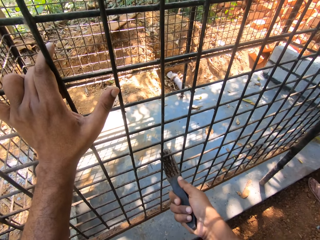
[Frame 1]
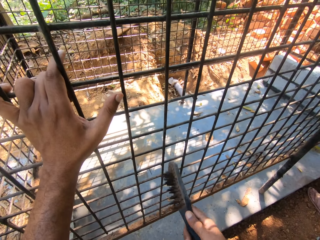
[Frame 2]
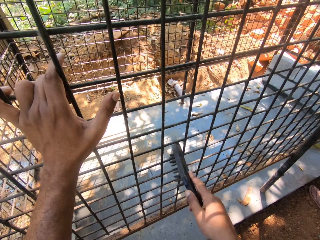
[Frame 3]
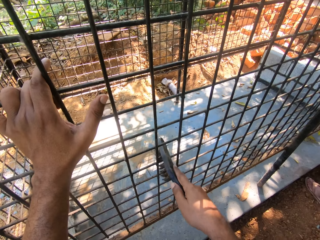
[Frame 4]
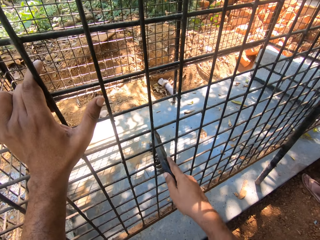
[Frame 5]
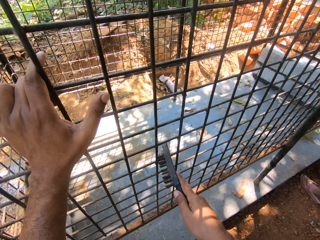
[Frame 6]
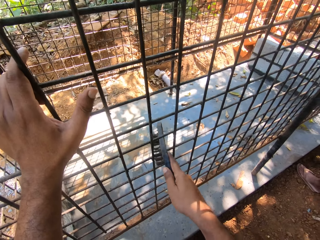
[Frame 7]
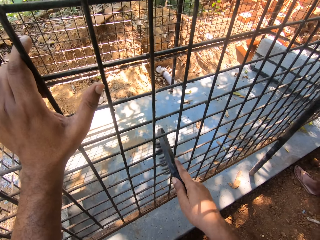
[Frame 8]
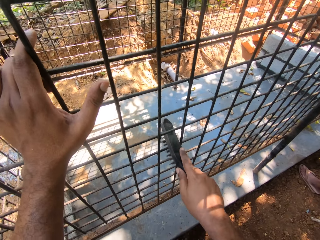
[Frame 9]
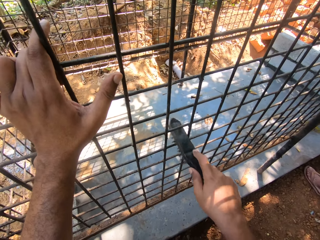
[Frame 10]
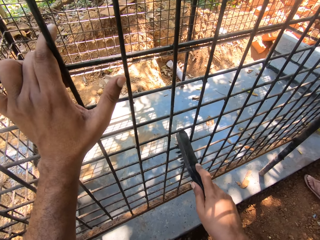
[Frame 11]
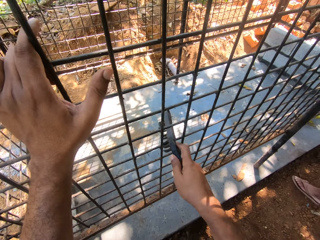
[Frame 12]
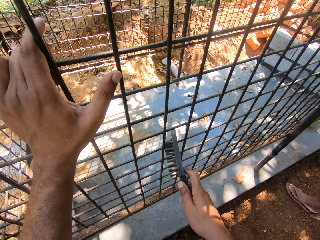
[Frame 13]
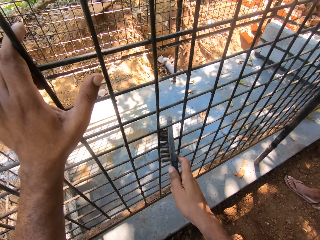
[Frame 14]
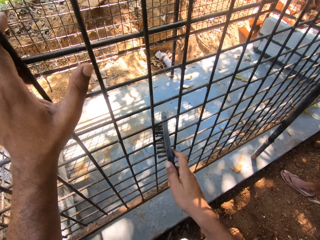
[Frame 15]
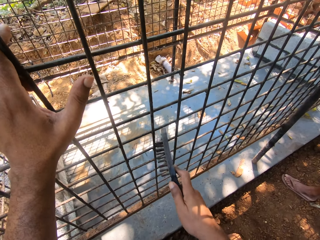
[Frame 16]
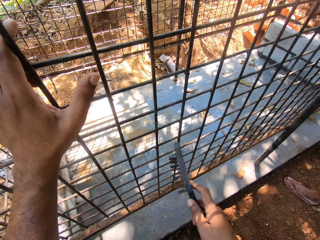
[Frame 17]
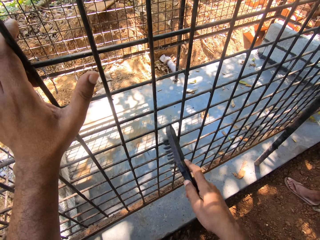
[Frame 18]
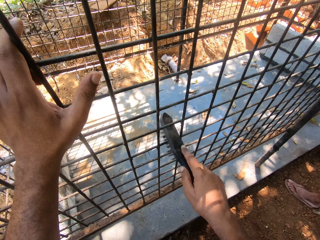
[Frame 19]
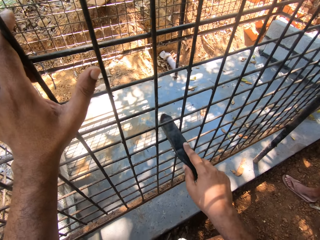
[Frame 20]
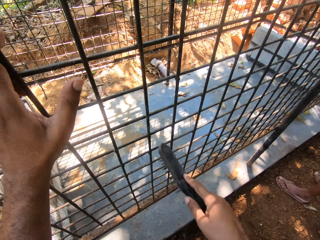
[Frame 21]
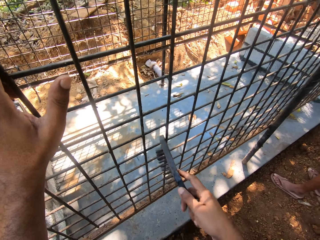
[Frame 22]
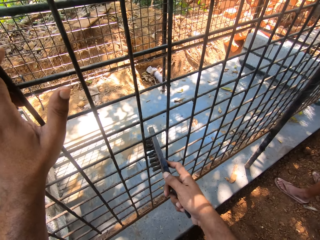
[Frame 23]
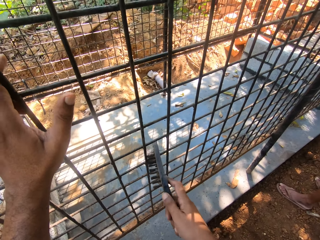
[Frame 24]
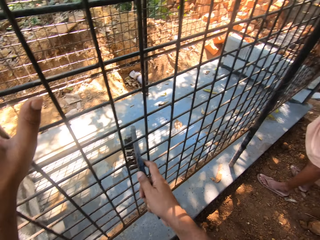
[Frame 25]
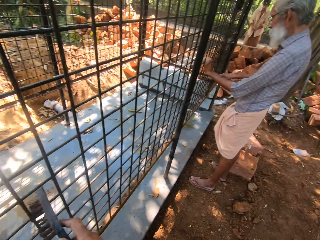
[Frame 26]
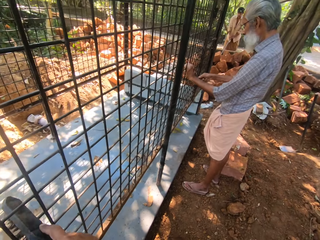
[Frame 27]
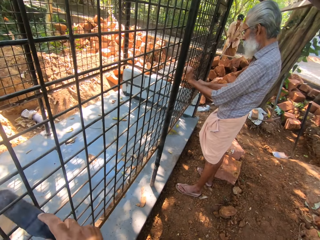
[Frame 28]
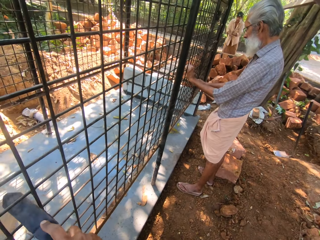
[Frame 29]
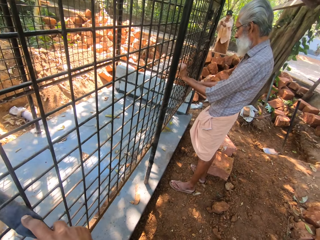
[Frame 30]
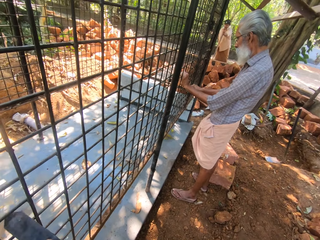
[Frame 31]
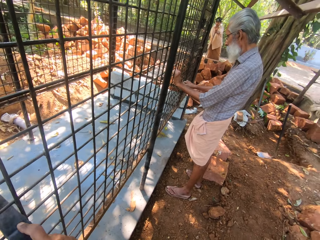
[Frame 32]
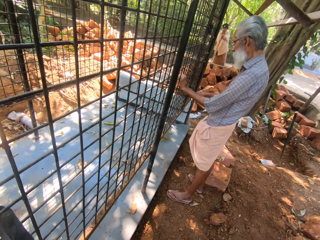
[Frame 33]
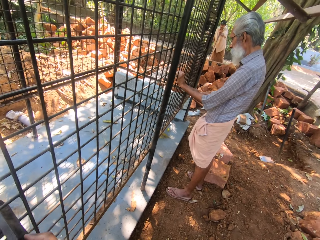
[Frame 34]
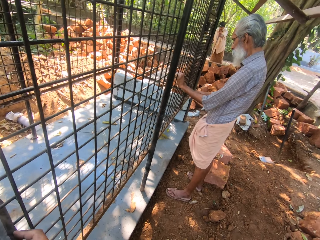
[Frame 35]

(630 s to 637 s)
The camera wearer scrubs the metal fence with a stainless steel wire brush.

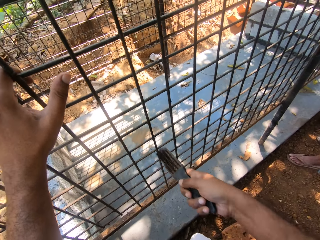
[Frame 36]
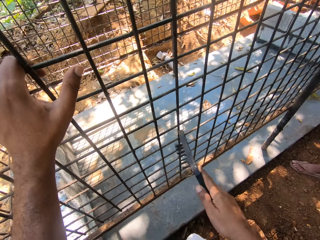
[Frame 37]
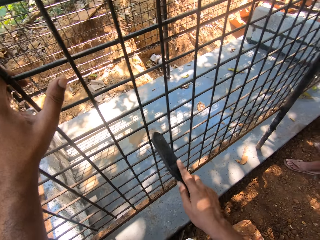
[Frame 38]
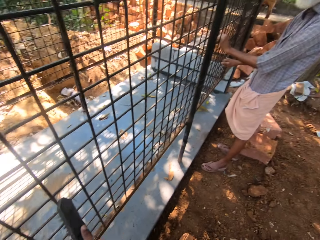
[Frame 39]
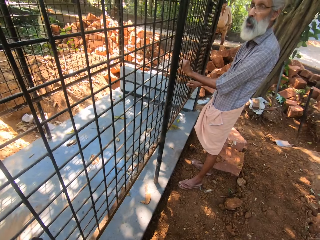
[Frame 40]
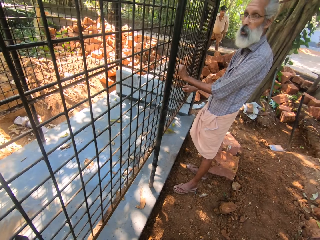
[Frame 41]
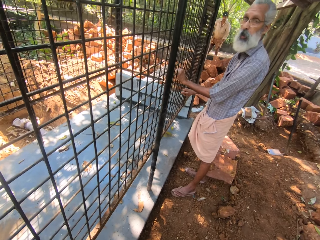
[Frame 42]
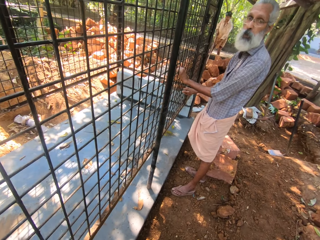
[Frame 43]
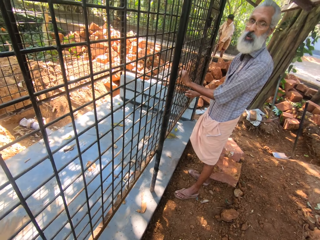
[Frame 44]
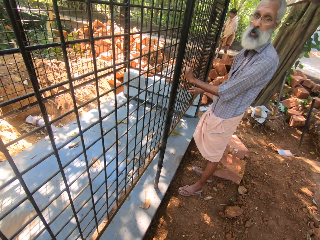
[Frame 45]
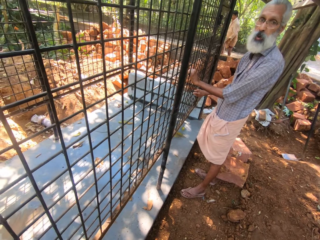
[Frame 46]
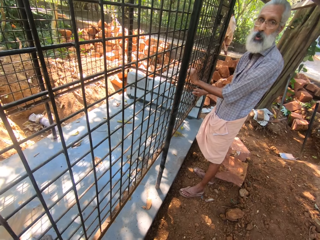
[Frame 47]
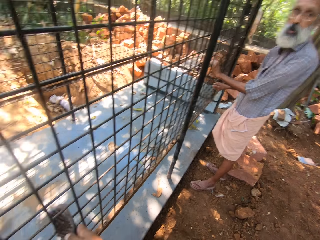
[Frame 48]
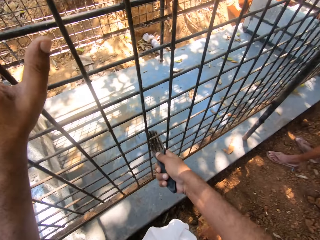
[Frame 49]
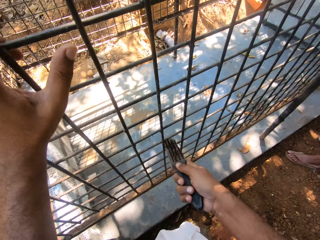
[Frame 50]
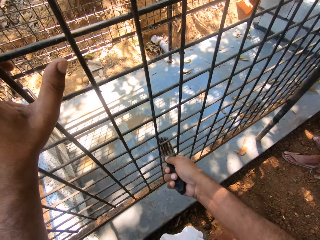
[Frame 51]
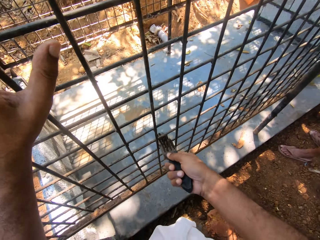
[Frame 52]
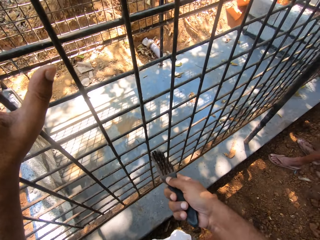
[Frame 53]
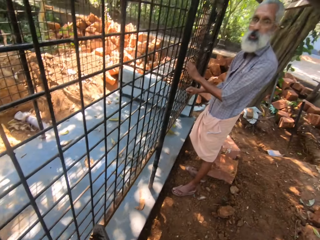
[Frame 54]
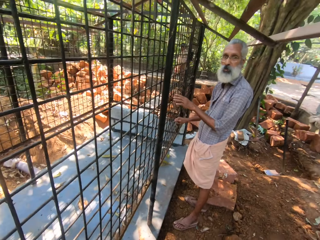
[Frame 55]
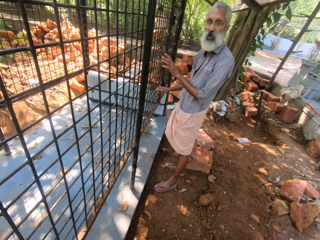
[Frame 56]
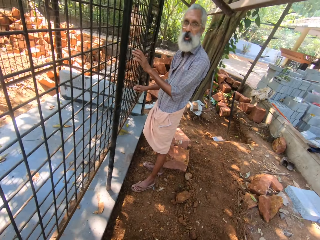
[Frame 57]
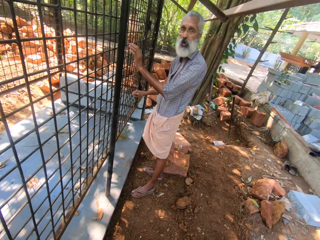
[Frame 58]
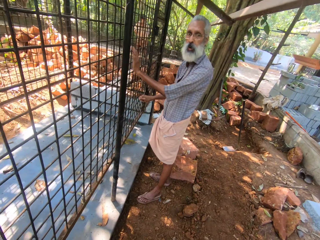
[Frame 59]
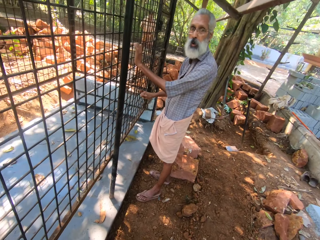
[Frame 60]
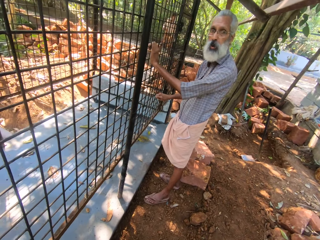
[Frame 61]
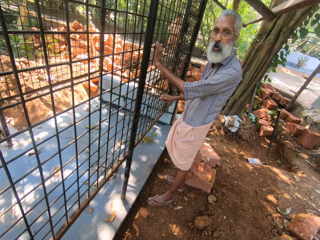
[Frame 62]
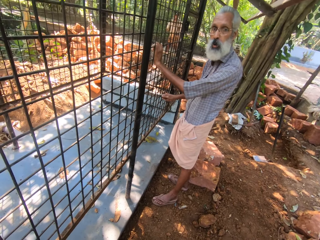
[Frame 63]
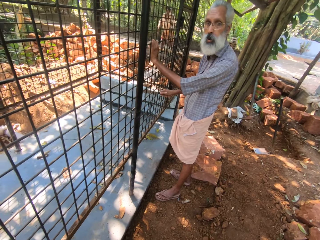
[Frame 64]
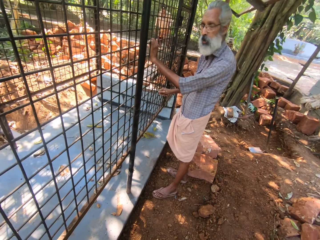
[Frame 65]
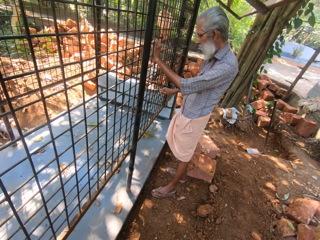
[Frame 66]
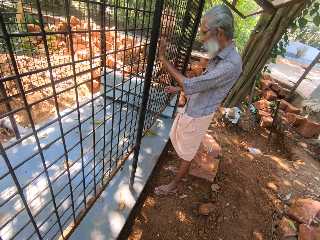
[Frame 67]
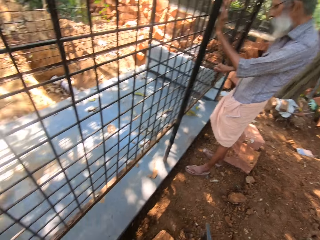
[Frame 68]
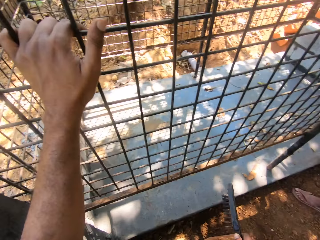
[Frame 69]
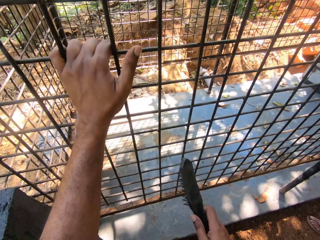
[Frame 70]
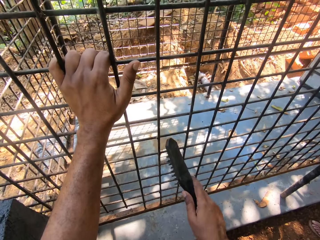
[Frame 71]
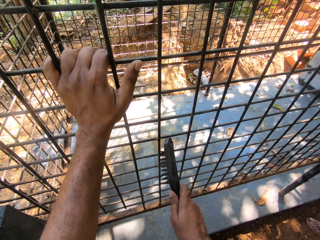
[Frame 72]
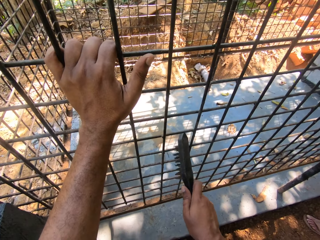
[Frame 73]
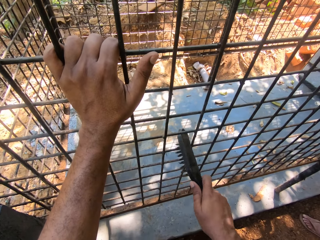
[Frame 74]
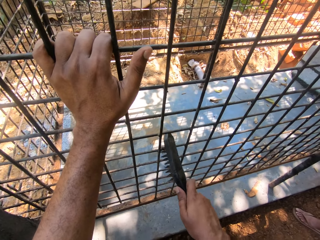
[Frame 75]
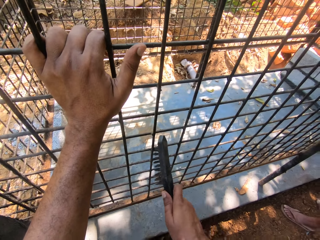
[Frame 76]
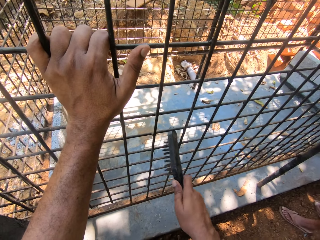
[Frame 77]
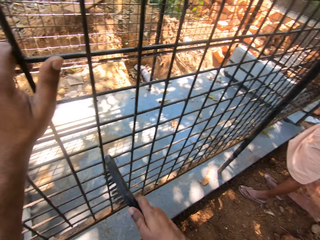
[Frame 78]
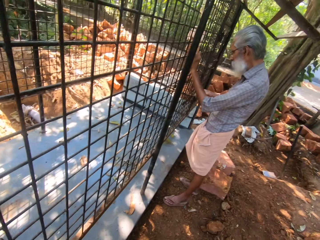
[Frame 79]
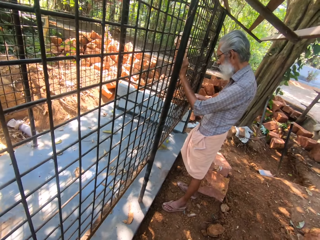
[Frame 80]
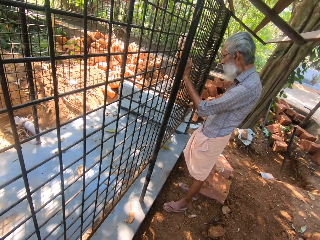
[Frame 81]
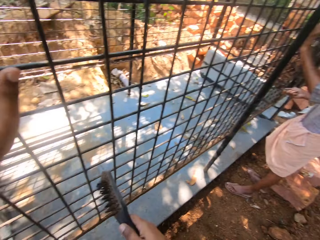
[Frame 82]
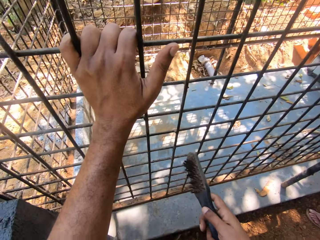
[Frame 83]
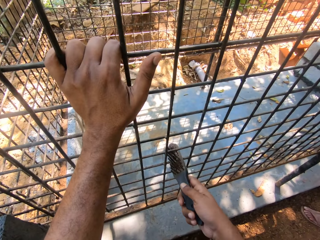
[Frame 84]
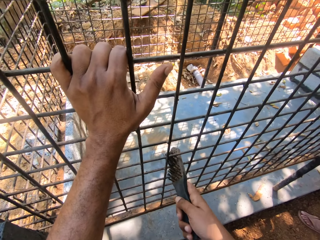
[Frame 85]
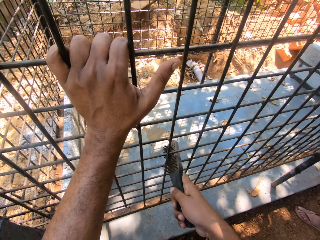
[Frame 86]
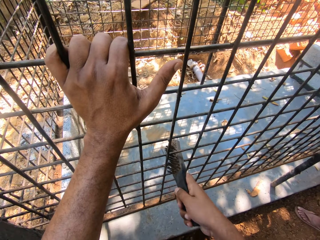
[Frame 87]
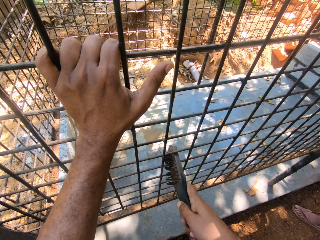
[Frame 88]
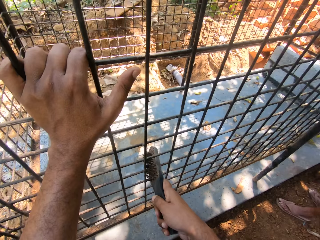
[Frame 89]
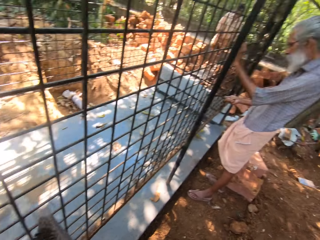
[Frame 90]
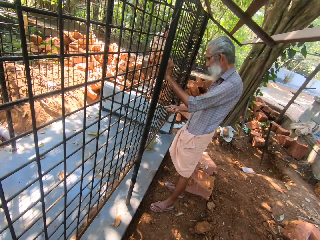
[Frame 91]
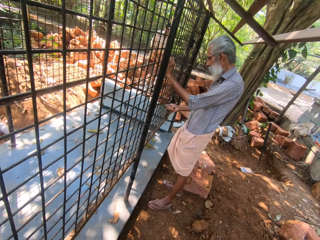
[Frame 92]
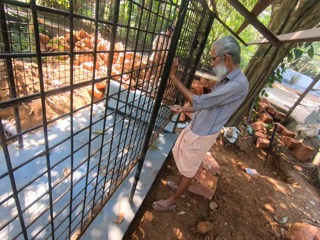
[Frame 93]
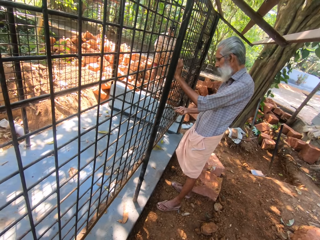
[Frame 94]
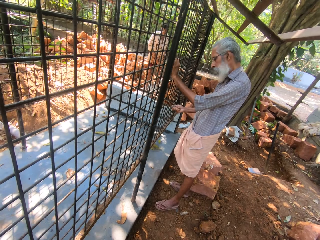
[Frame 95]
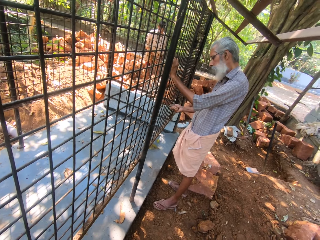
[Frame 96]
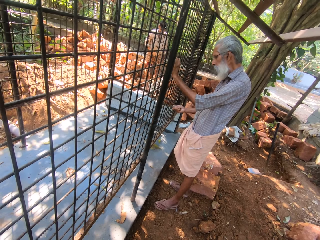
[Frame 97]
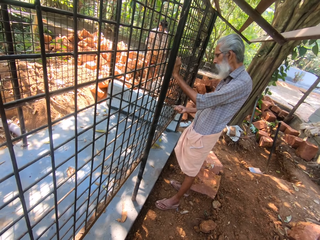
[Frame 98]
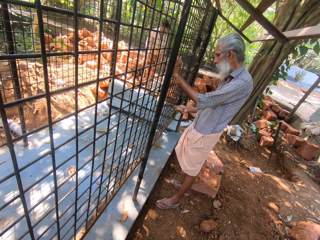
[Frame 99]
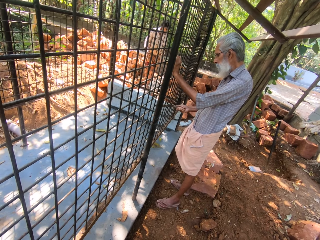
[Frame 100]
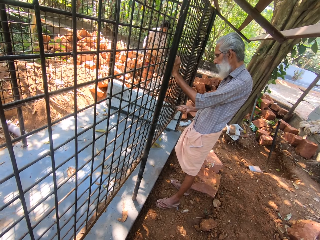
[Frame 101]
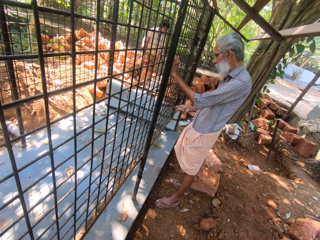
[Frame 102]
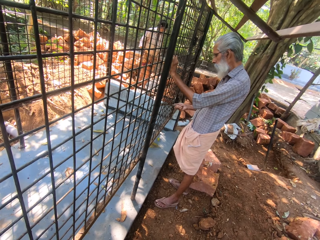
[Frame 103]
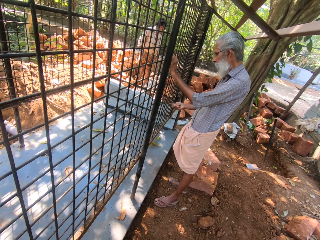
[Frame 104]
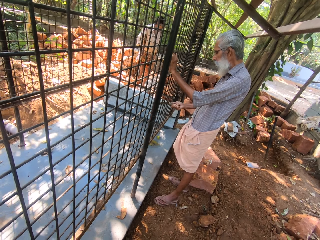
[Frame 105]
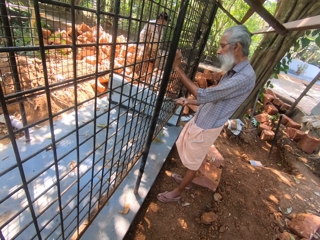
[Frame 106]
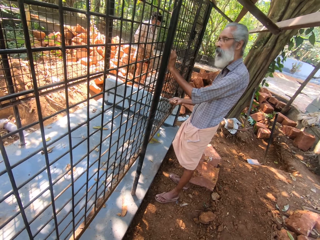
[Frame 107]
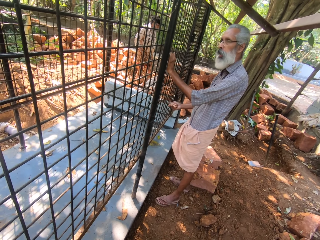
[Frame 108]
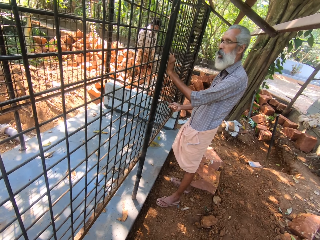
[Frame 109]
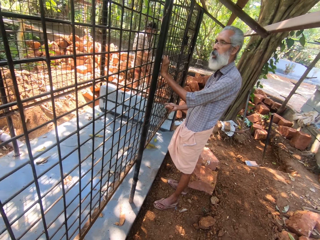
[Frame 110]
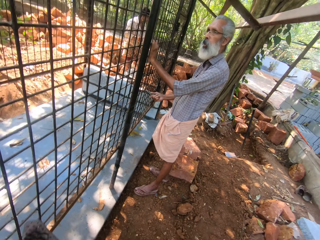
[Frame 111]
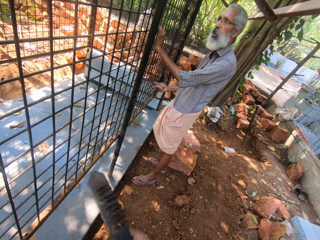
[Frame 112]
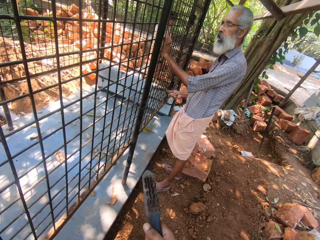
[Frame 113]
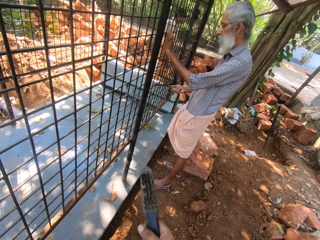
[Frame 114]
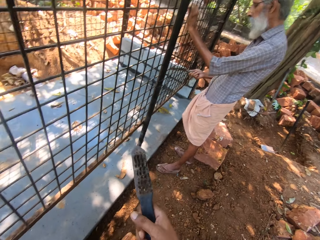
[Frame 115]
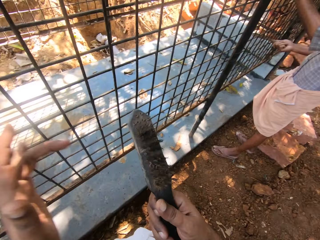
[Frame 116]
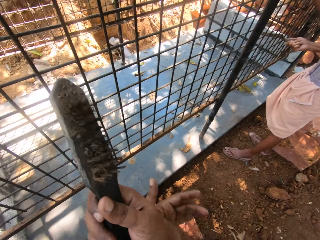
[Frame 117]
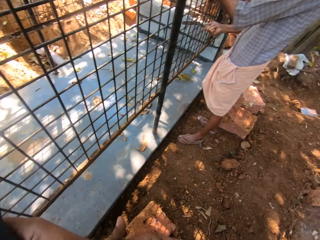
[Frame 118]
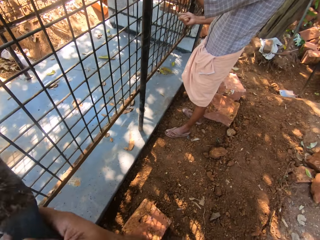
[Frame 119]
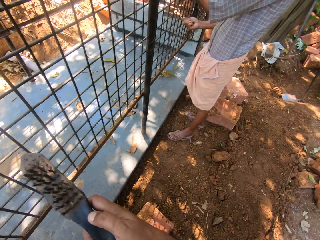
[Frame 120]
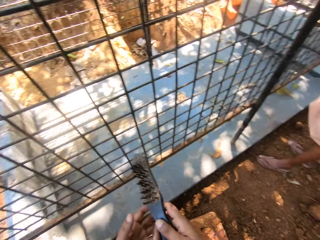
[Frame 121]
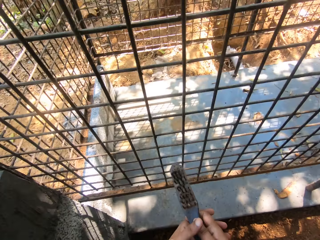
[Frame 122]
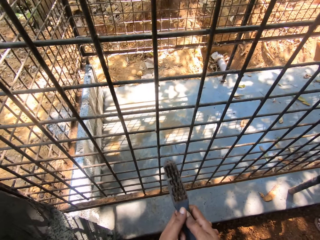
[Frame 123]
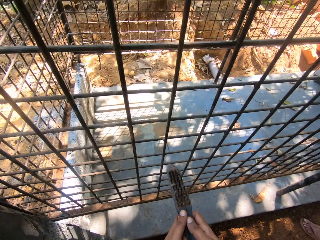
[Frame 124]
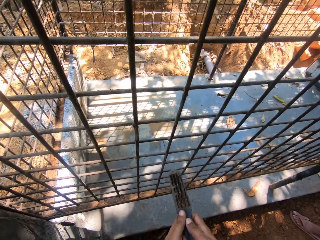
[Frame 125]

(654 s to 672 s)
The camera wearer dialogues with a person. They look around.
